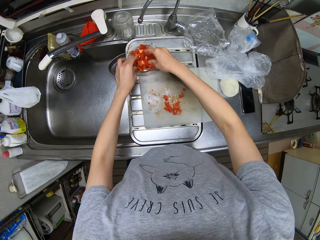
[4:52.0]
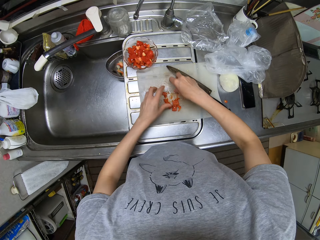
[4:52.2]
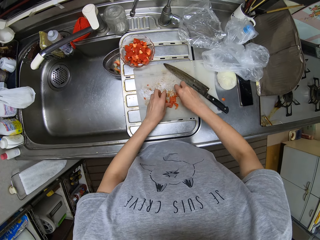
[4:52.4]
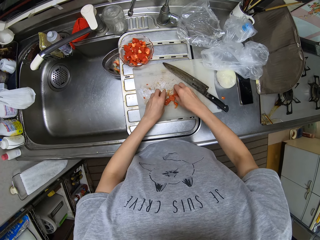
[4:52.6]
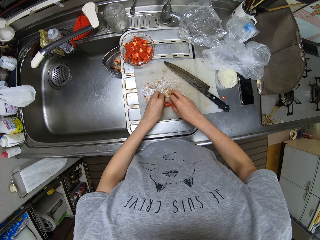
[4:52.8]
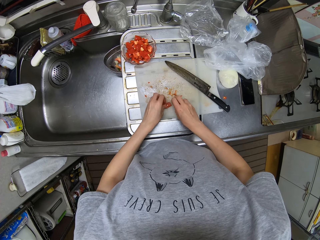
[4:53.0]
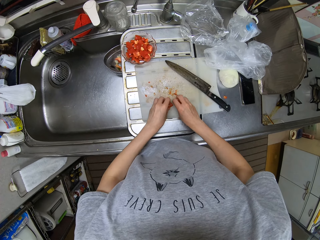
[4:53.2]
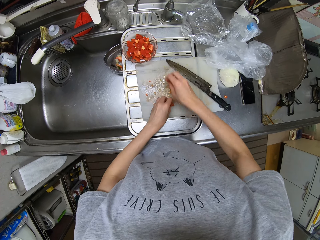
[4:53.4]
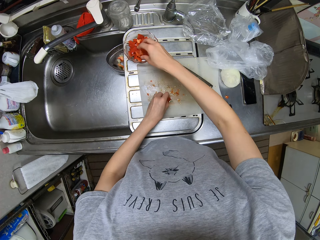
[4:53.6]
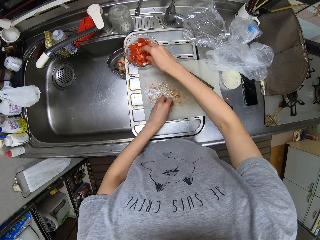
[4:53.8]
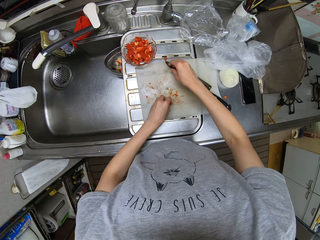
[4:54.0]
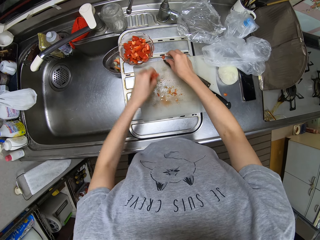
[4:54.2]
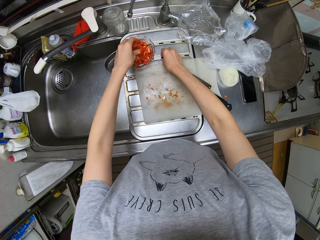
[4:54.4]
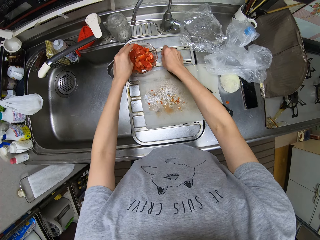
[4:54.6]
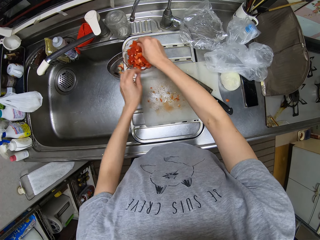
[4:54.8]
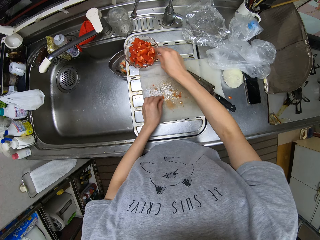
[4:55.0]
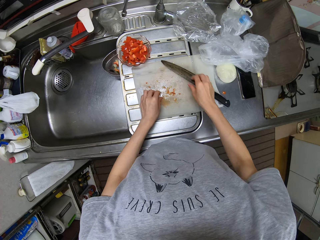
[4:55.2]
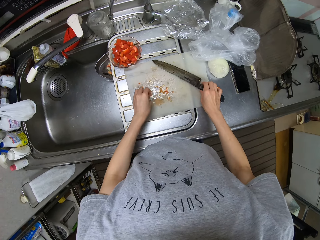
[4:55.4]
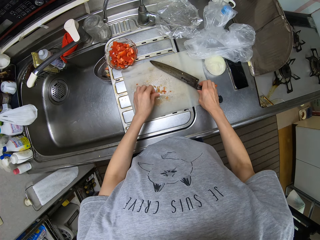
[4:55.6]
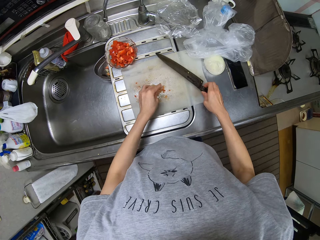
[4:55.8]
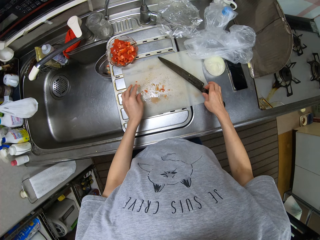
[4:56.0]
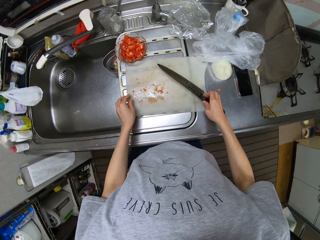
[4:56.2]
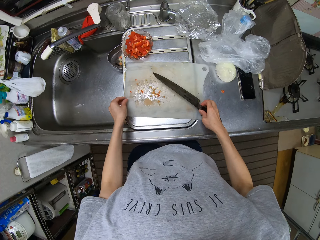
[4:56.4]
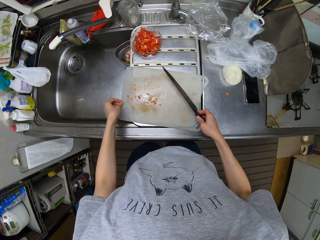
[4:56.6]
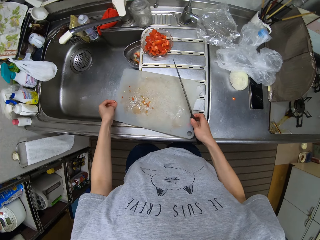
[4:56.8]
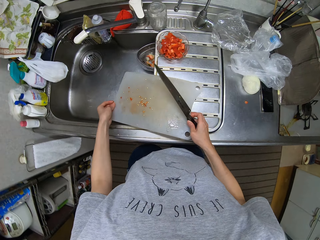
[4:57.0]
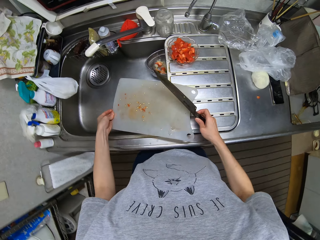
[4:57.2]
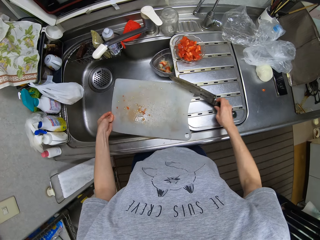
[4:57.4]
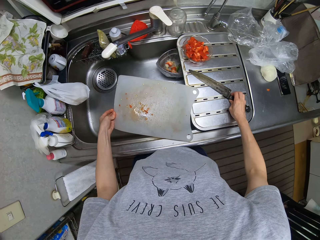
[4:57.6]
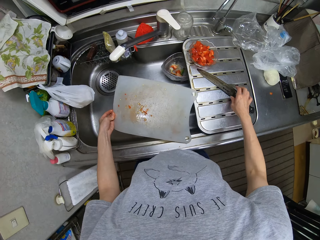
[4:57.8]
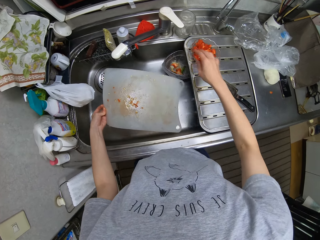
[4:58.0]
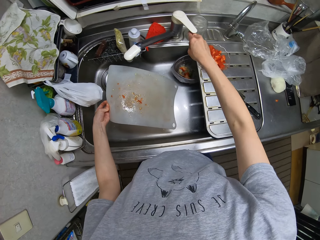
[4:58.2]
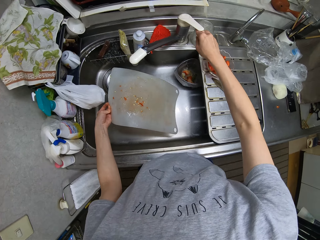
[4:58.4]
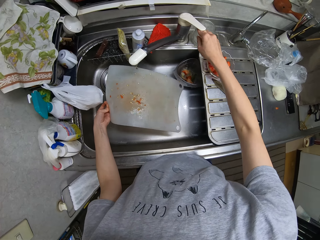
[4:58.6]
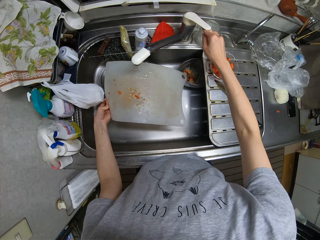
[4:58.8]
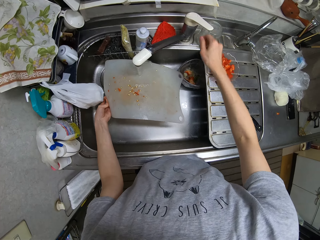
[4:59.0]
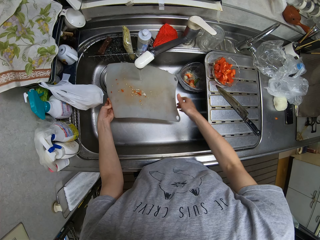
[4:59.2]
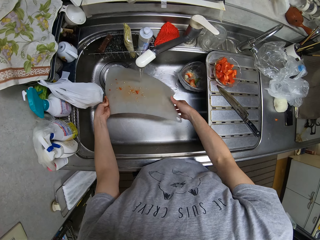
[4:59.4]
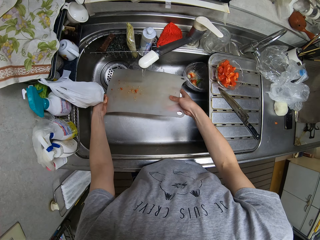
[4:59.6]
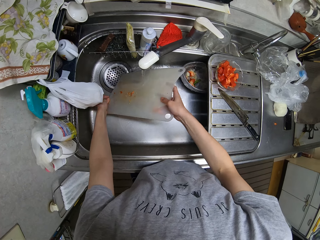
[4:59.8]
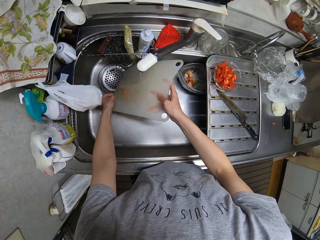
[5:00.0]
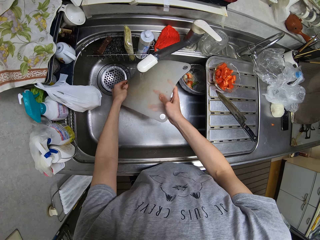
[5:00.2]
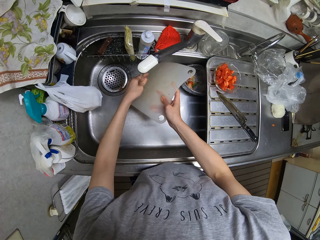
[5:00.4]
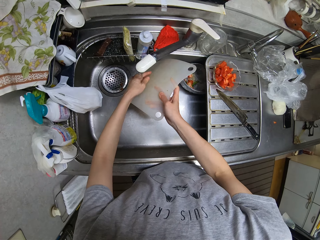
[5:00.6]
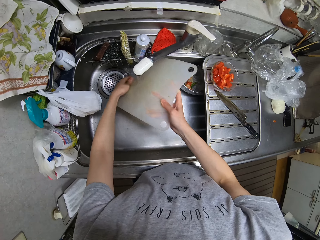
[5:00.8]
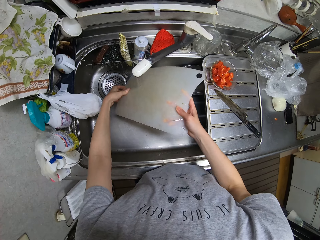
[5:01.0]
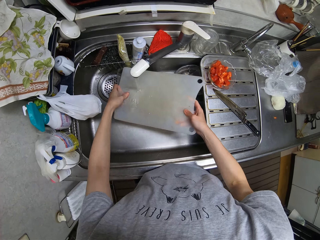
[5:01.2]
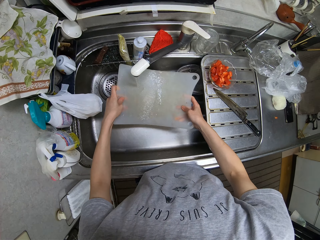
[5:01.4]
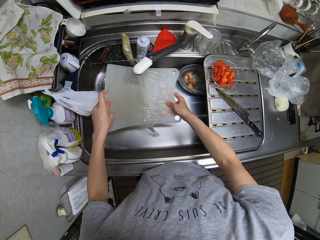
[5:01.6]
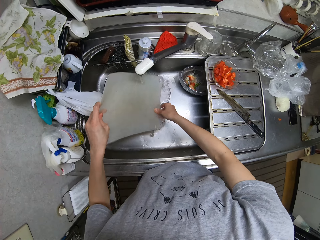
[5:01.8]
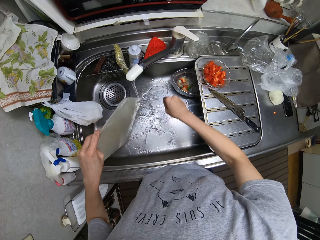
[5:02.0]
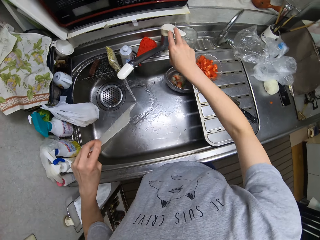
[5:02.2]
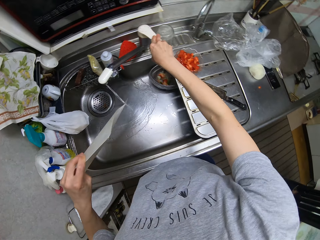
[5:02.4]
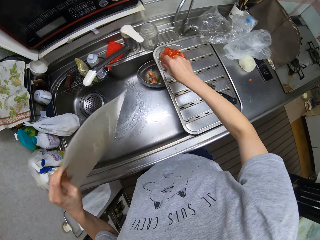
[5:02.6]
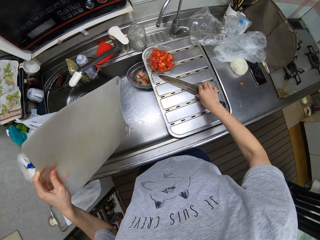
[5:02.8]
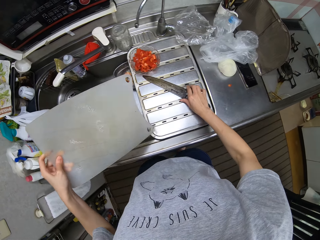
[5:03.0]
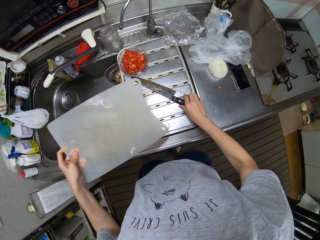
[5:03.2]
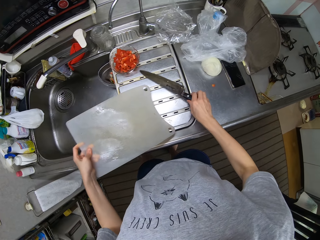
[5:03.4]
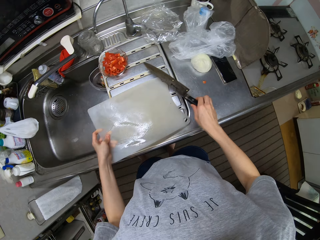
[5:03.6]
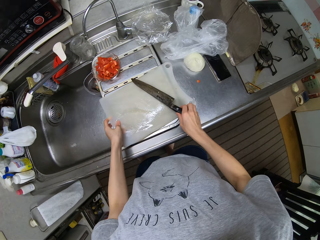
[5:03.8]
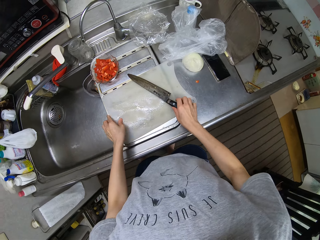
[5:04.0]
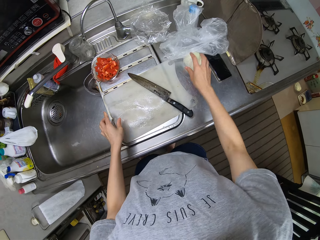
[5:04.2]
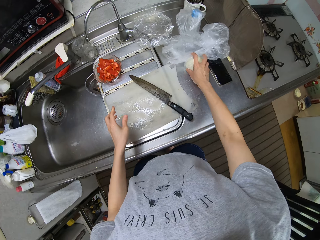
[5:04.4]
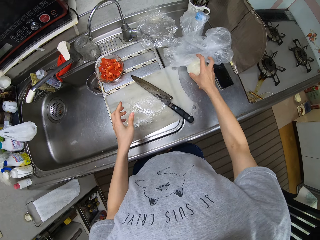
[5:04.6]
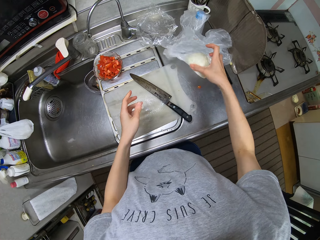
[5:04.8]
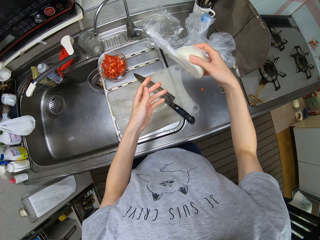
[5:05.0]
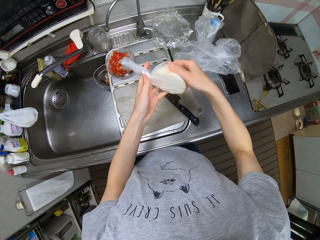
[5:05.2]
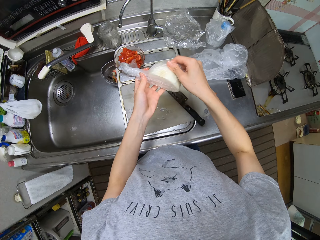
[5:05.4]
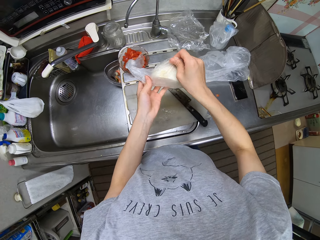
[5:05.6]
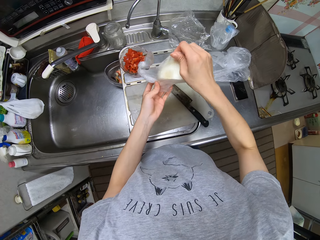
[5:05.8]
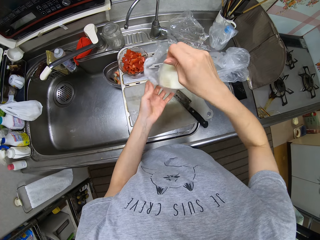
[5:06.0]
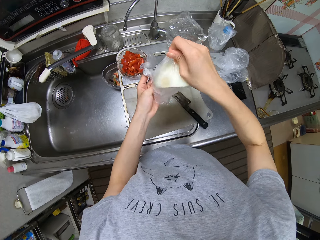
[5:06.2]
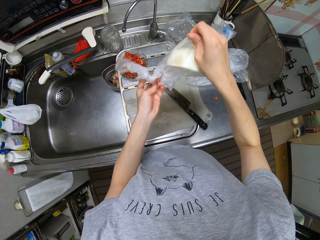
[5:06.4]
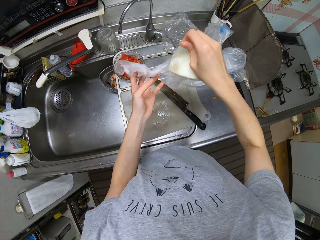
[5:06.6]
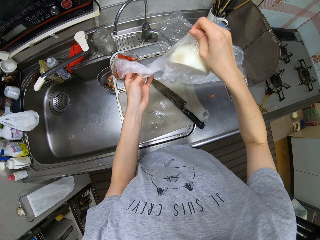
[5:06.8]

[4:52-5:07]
The camera wearer puts the tomatoes in the bowl. She picks up the tomatoes. She puts the tomatoes in the bowl. She picks up the tomatoes. She puts the tomatoes in the bowl. She picks up the tomatoes. She puts the tomatoes in the bowl. She takes the knife with her right hand. She carries the cutting board. She picks up the cutting board. She puts the knife on the kitchen surface. She turns on the tap. She rinses the cutting board. She turns off the tap. She picks up the knife. She holds the knife with her right hand. She puts the knife on the cutting board. She drops the cutting board on the countertop. She picks up a polythene bag with onion. She removes the onion from the polythene bag.

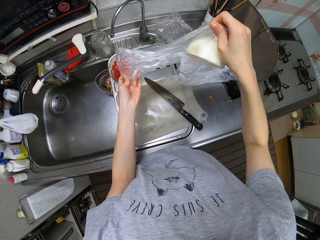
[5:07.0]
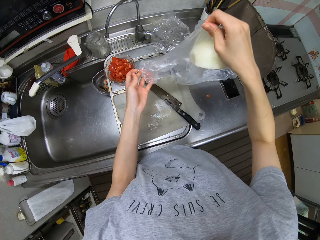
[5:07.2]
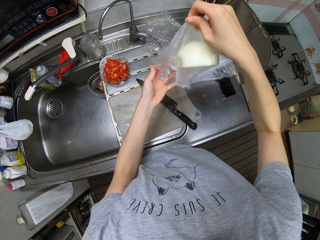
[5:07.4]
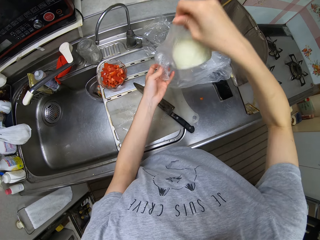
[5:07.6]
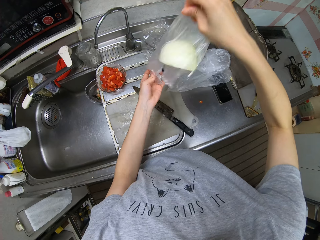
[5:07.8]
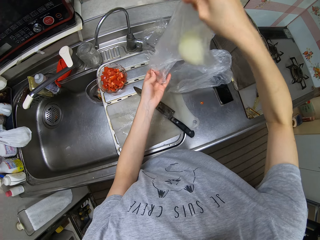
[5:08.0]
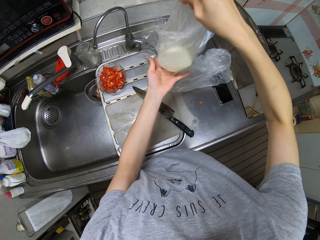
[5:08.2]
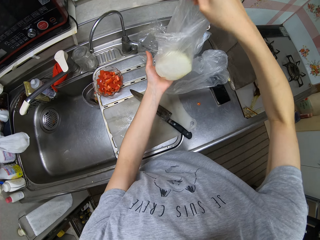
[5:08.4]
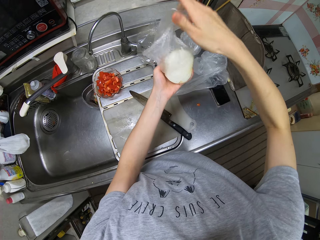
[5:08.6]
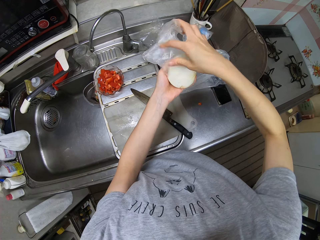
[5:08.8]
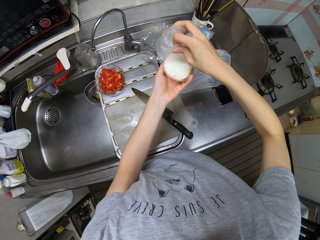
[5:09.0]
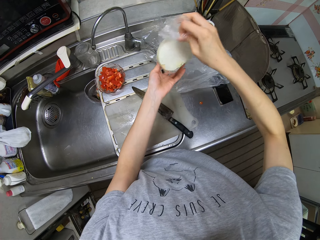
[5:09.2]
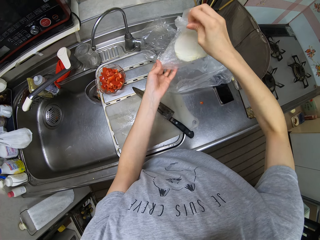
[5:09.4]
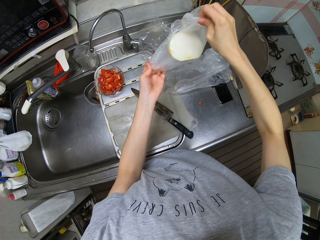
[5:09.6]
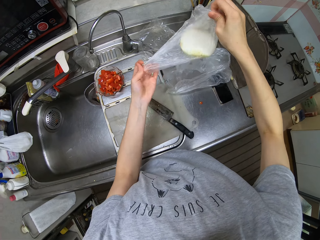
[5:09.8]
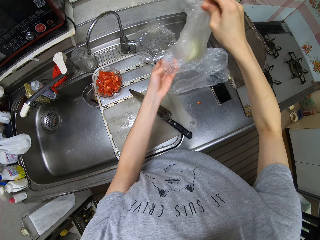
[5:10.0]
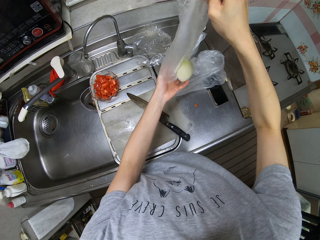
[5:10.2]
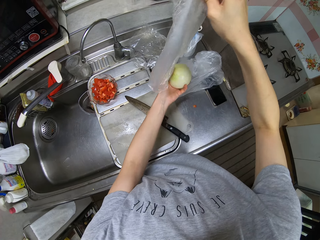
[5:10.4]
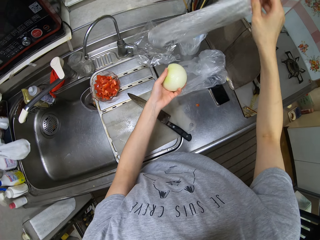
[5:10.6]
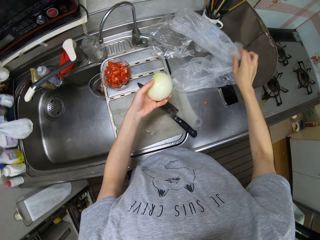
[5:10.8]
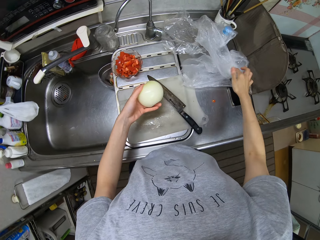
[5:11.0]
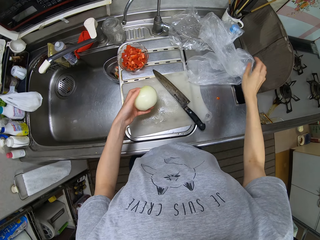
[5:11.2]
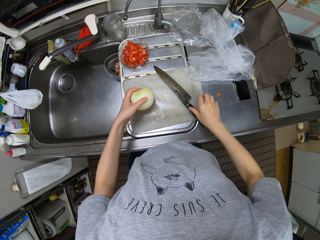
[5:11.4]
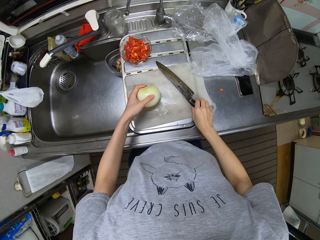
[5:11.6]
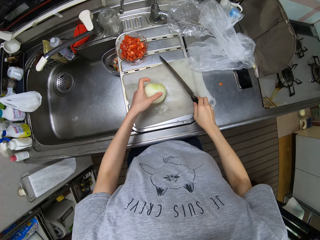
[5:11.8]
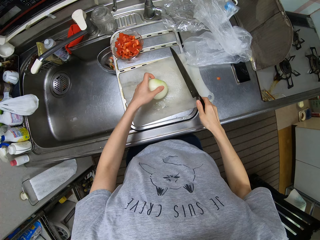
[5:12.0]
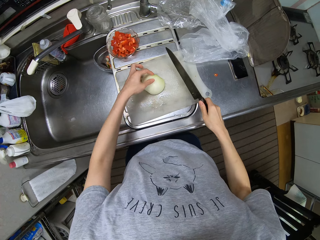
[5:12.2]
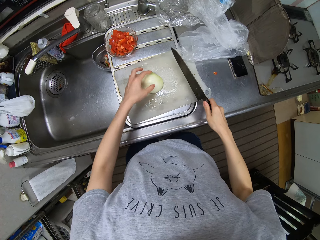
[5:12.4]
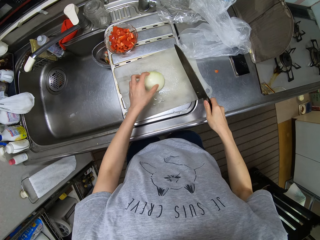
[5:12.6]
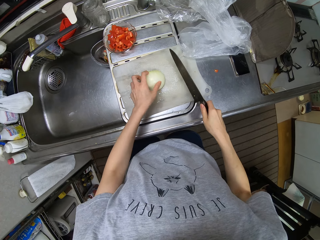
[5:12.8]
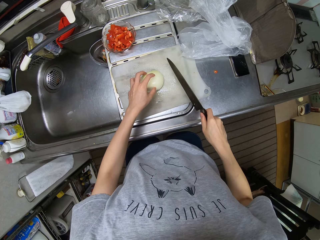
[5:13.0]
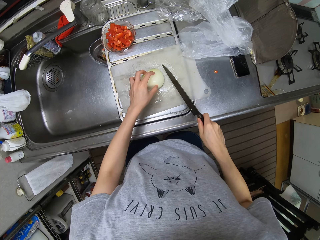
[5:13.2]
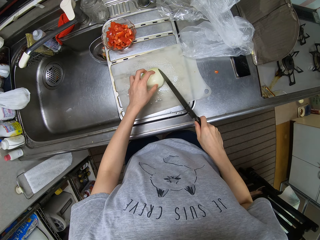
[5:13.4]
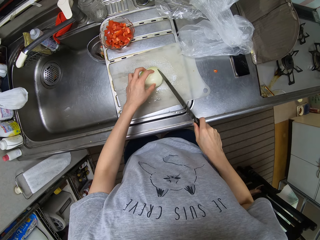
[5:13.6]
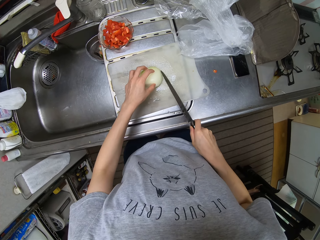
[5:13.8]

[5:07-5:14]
The camera wearer grabs the onion with her left hand. She puts the polythene bag away. She takes the knife. She puts the onion on the chopping board.
